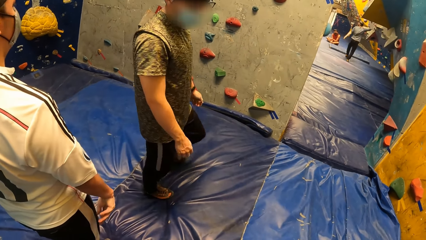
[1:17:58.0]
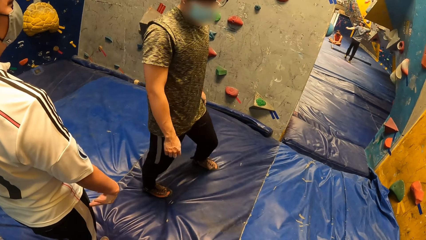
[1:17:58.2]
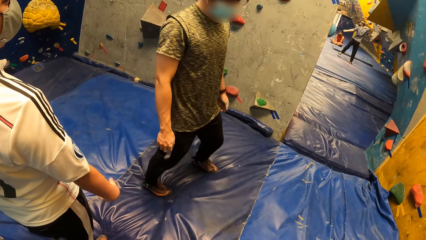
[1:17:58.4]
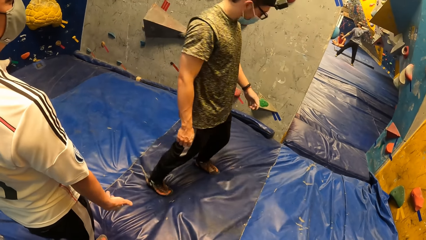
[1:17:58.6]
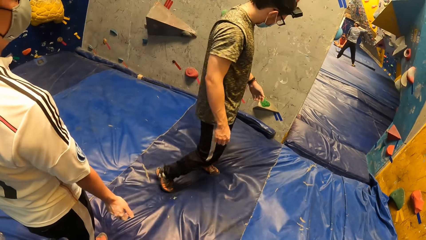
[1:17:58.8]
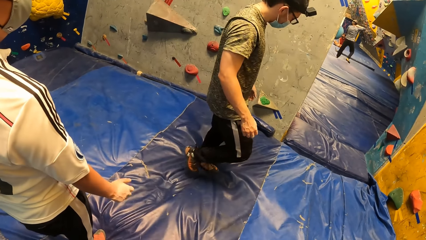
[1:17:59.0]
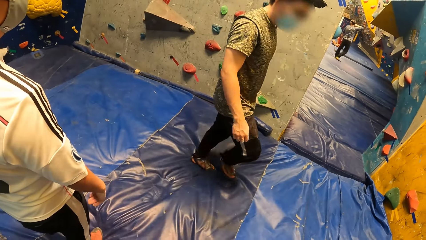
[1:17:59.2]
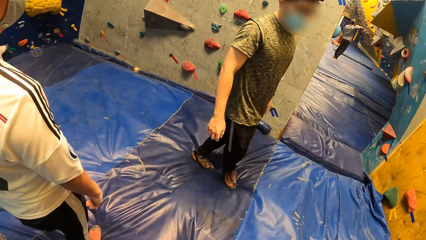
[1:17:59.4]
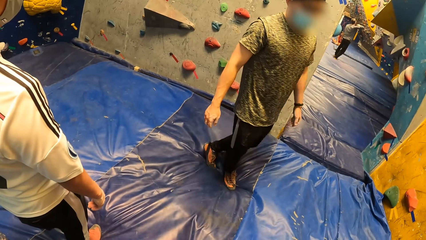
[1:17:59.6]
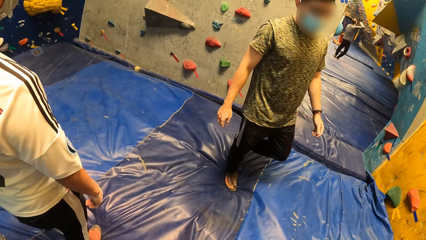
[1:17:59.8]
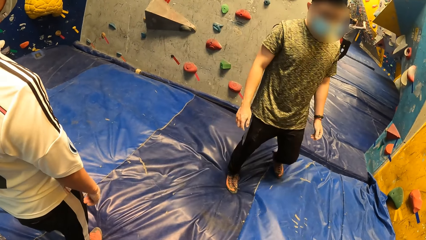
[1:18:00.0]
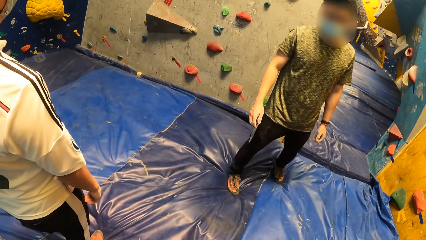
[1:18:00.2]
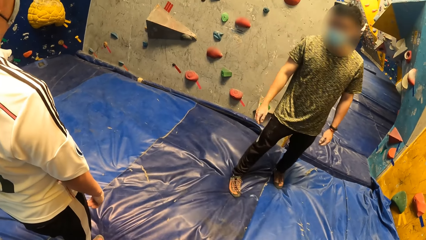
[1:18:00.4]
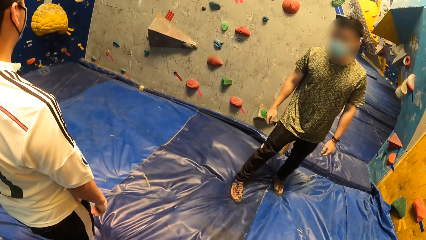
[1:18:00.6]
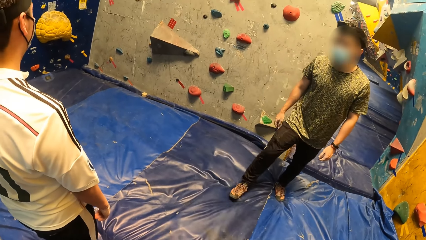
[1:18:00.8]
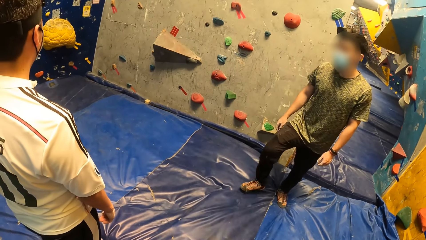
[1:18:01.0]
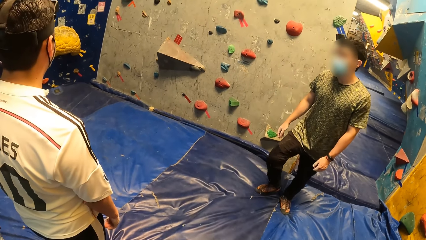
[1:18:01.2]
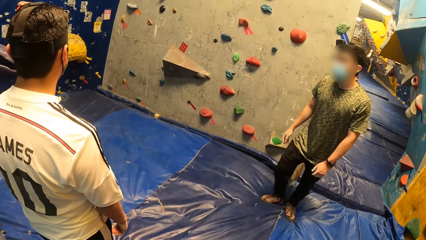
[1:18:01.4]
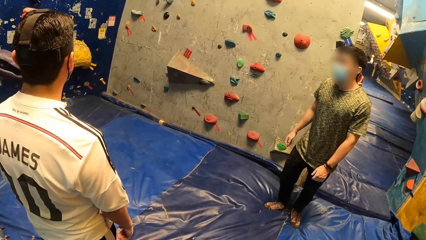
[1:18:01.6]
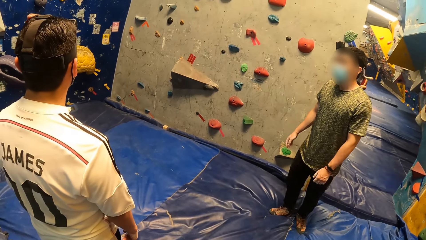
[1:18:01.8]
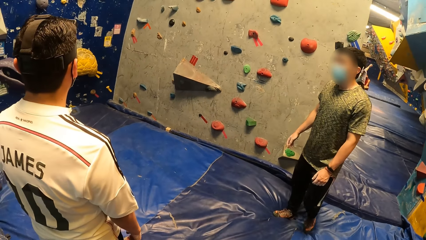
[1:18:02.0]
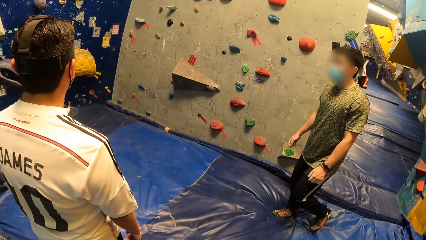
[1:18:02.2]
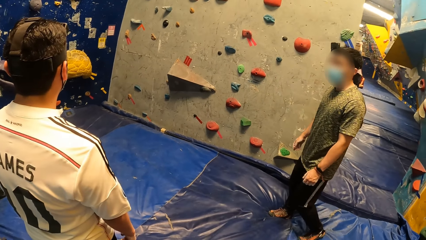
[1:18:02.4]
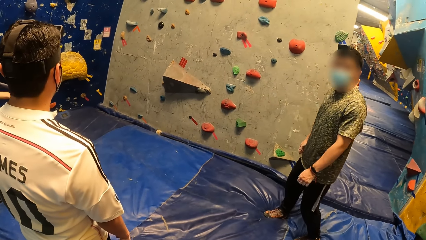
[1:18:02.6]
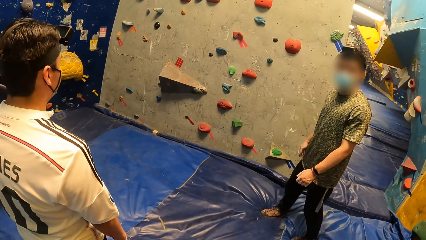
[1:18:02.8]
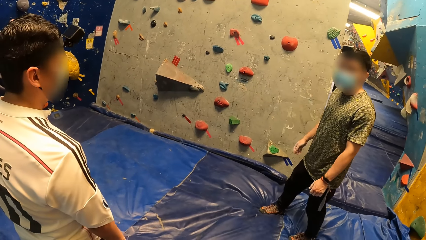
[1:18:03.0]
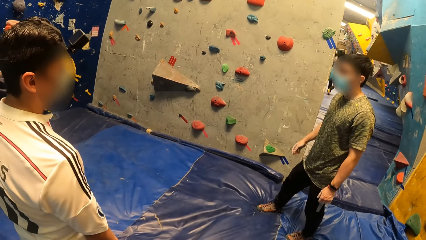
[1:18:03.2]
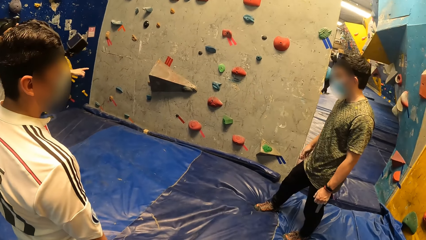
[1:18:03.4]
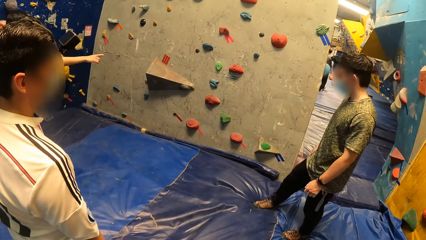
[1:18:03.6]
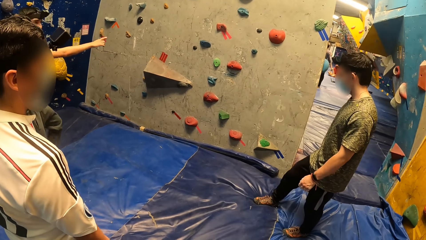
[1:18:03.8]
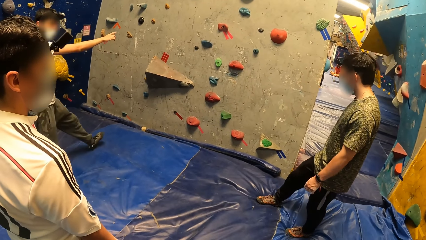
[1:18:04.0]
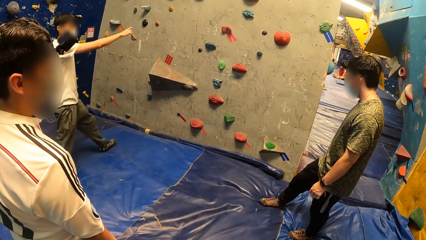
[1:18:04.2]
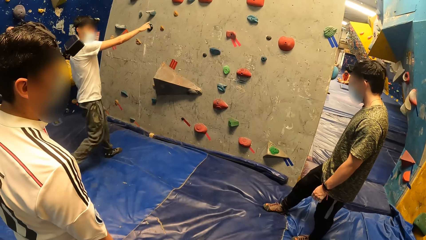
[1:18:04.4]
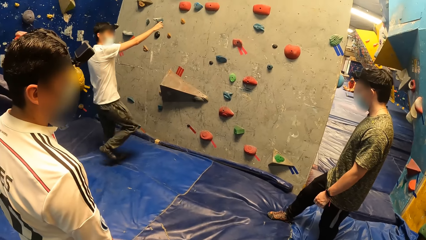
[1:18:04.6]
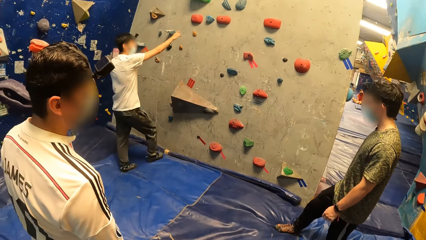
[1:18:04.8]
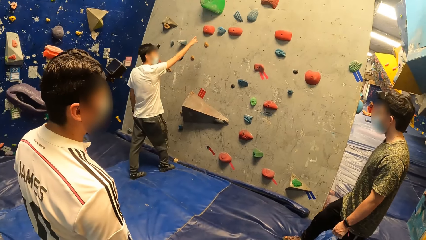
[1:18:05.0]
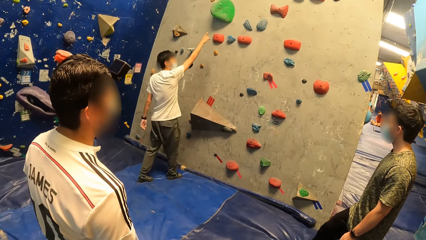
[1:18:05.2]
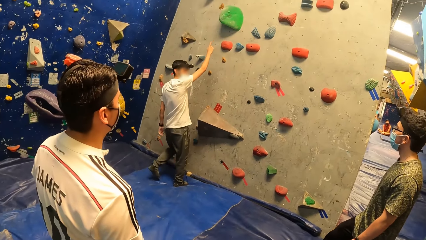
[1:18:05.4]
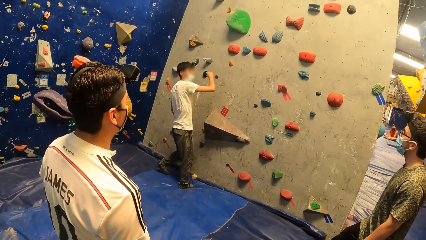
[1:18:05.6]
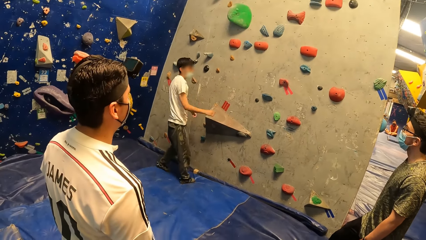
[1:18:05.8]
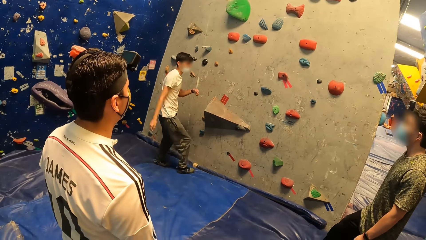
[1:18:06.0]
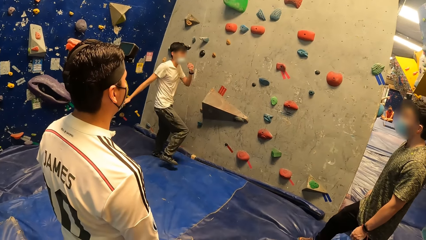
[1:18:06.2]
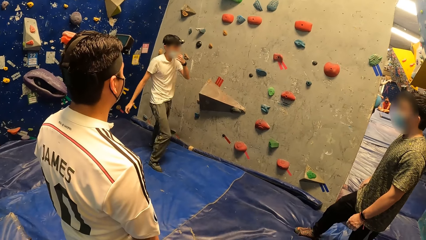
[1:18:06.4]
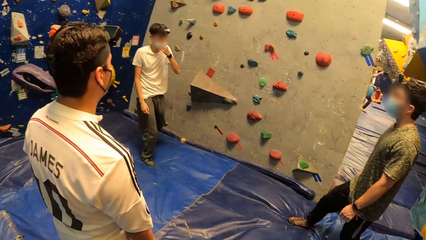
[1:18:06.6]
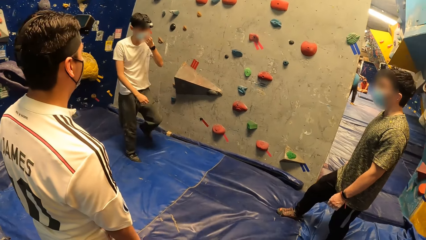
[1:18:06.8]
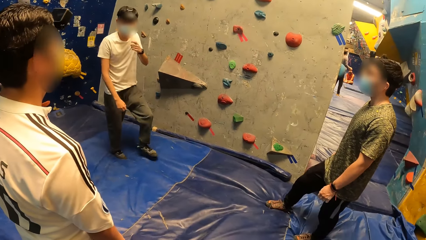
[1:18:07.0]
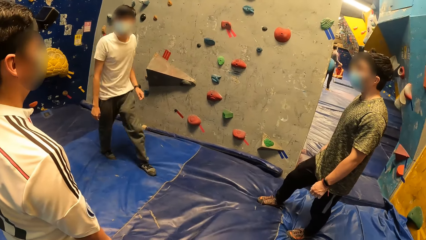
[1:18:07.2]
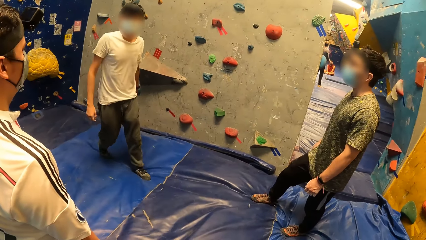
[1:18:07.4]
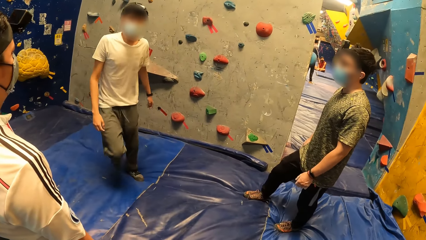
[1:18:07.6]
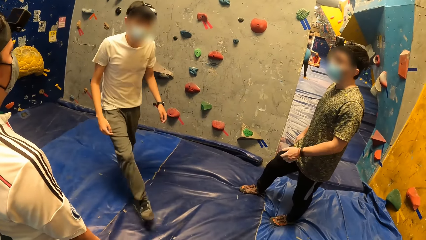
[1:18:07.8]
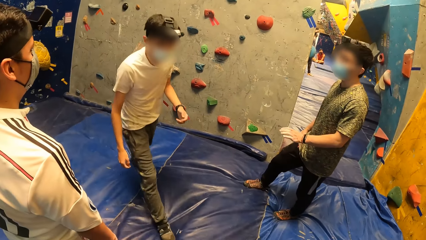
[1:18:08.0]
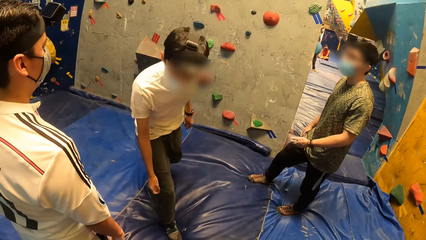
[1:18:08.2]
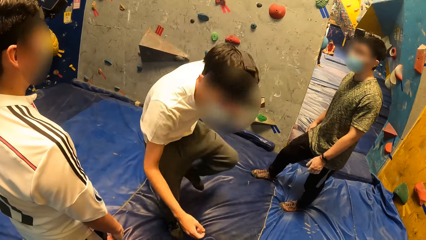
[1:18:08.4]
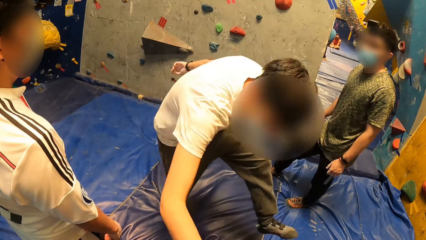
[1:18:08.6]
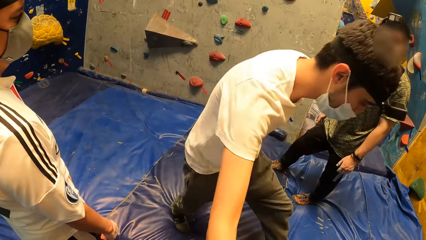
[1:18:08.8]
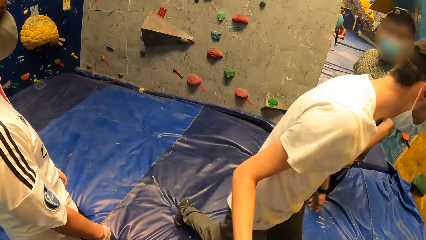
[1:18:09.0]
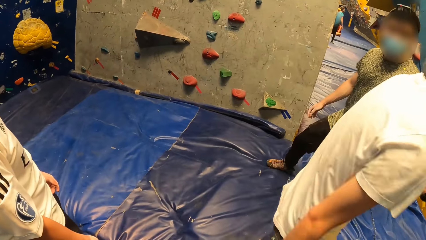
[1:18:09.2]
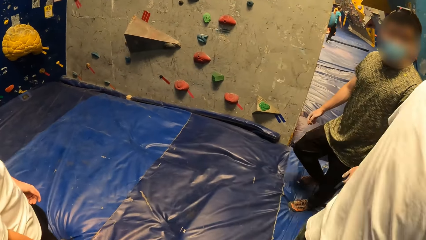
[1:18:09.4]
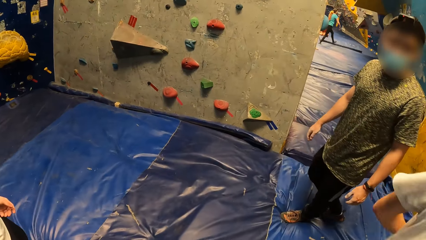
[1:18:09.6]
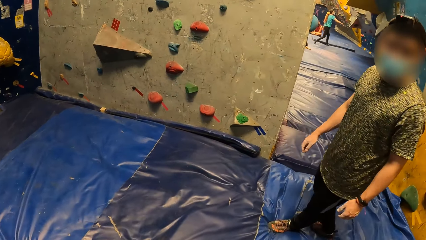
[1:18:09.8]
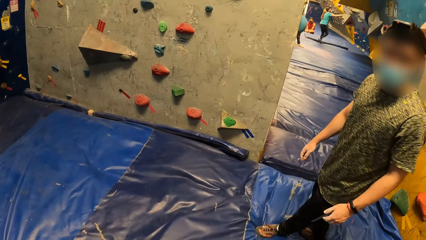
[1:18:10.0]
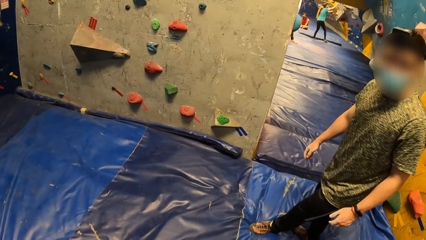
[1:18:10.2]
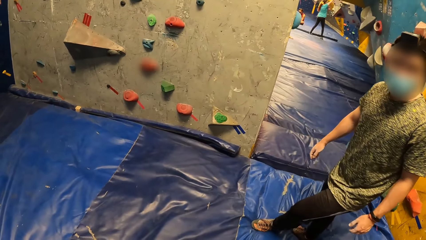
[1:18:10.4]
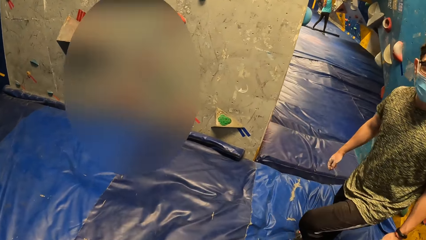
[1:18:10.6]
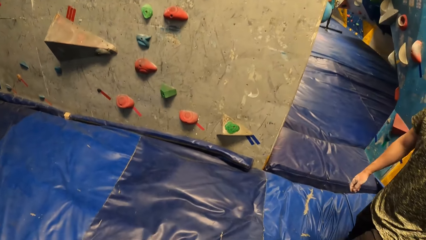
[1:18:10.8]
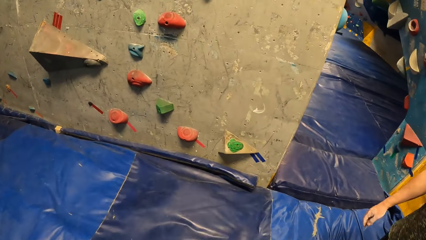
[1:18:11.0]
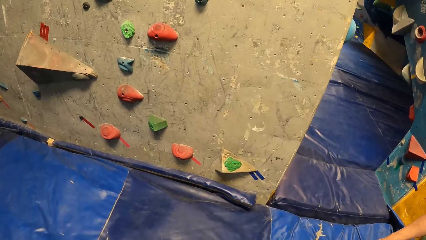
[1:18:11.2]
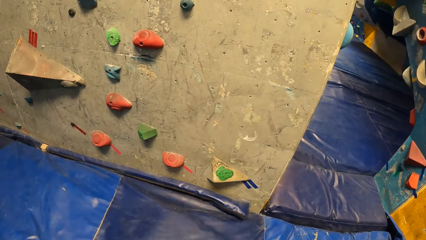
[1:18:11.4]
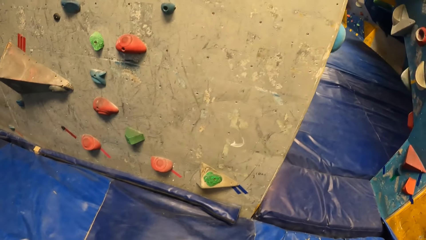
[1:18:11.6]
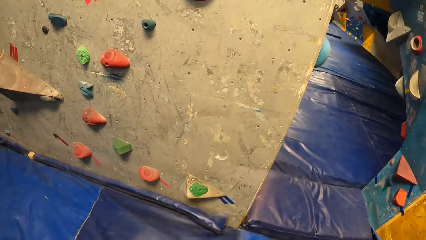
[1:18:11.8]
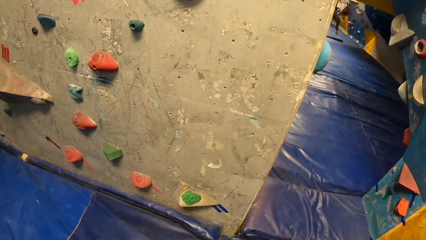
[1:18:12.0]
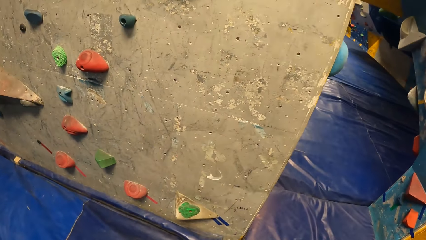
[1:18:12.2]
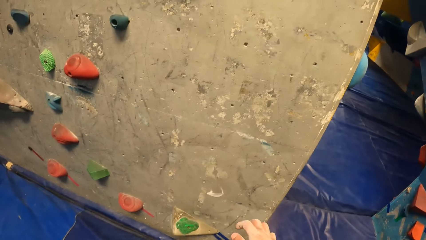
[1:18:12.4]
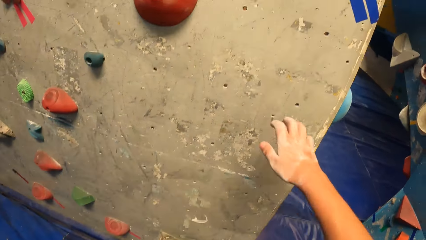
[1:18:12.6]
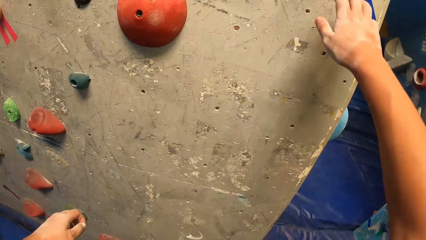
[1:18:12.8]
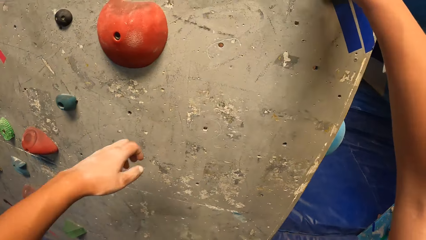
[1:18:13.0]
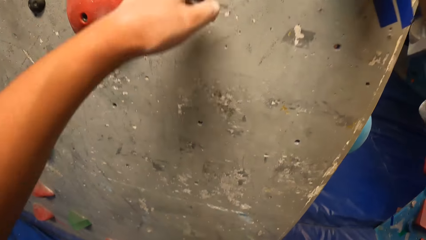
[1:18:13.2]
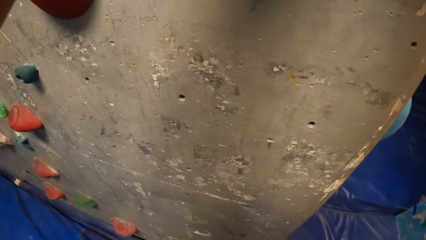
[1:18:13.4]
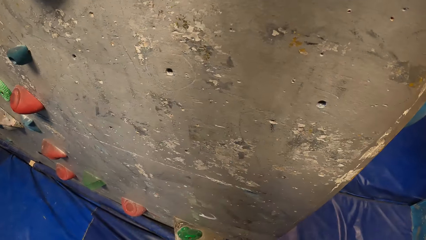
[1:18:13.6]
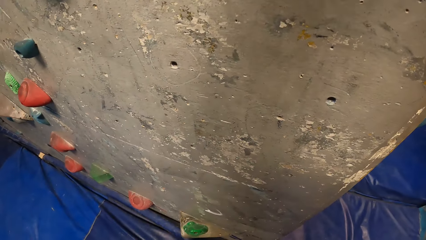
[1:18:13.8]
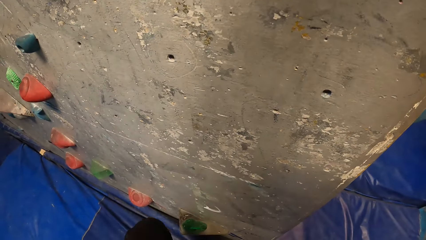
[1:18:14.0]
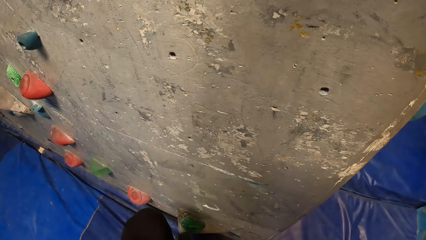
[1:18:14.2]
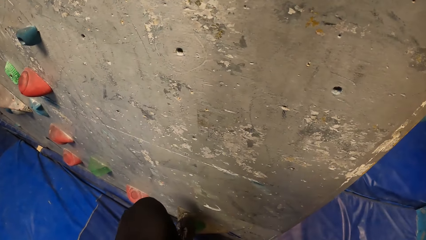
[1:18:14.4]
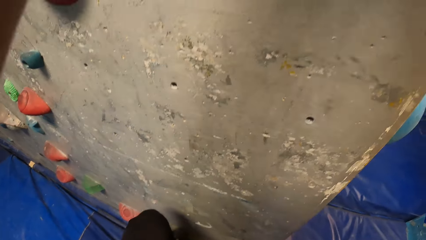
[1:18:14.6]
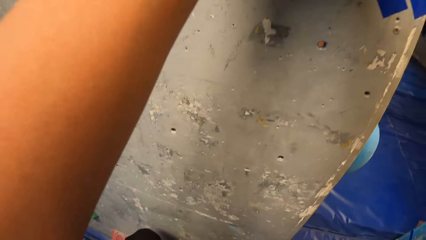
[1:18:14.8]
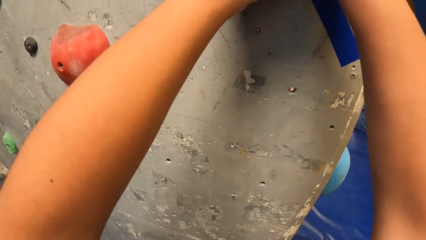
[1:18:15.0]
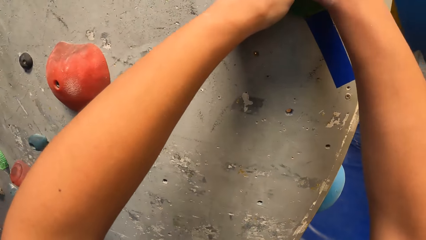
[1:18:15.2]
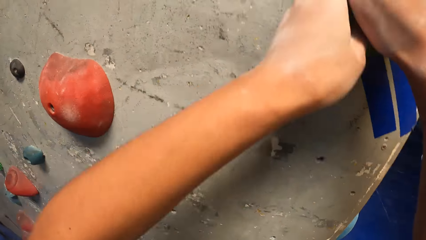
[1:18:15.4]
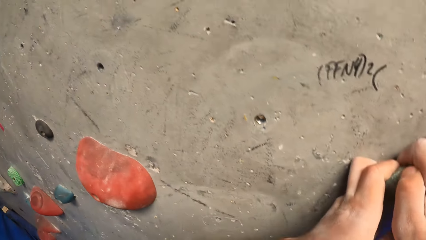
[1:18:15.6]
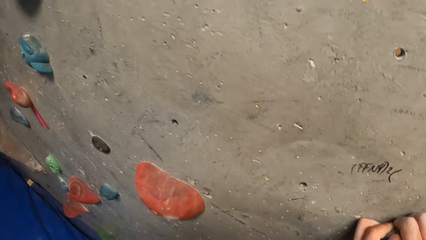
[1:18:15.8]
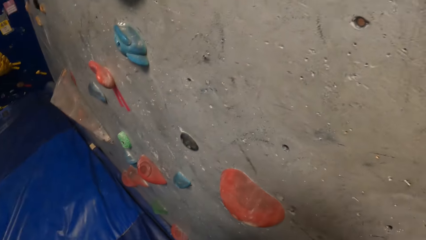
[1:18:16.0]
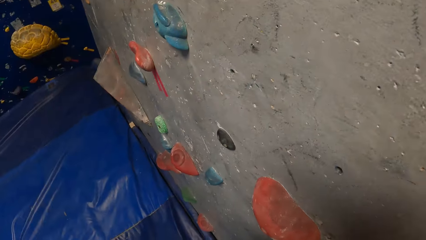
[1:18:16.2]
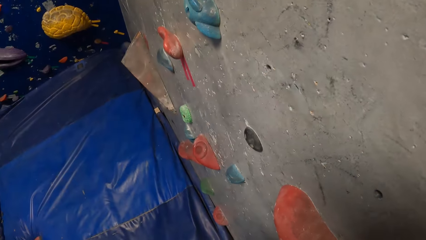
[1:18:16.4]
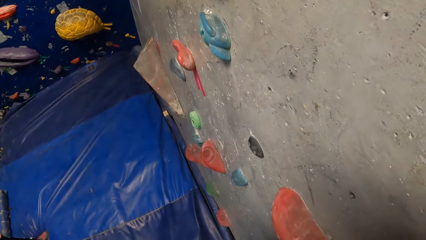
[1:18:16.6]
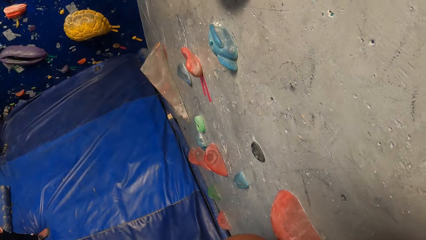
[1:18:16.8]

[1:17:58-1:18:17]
A man points to the climbing wall and touches his face with his left hand. The camera wearer moves around. They climb the climbing wall.
